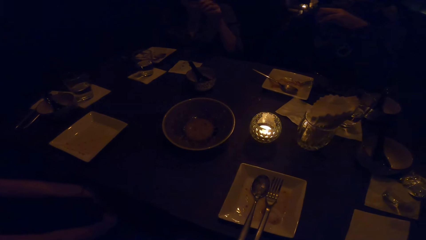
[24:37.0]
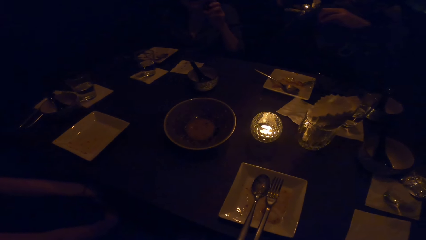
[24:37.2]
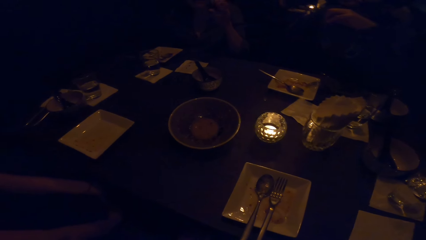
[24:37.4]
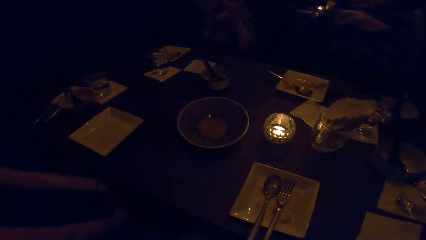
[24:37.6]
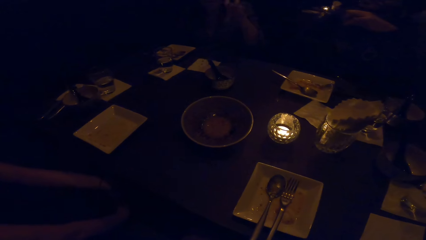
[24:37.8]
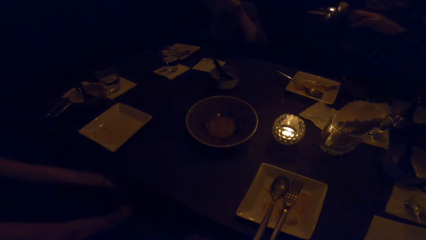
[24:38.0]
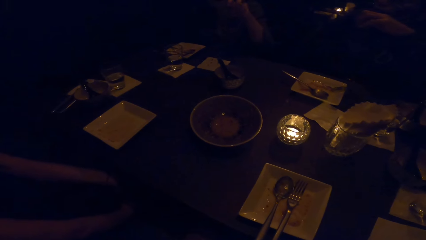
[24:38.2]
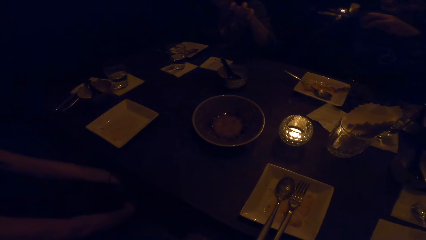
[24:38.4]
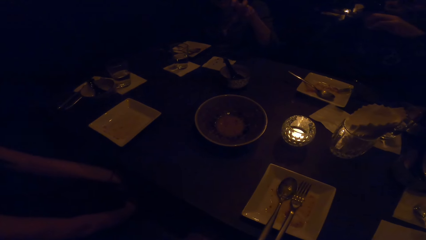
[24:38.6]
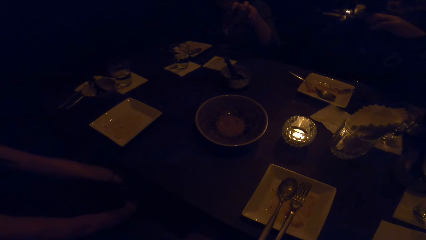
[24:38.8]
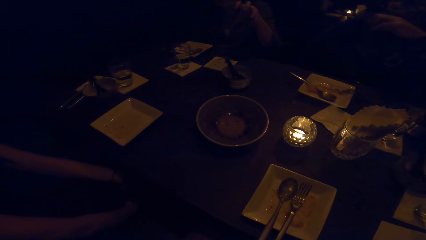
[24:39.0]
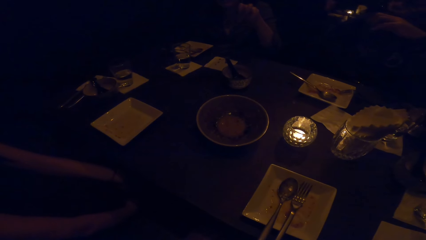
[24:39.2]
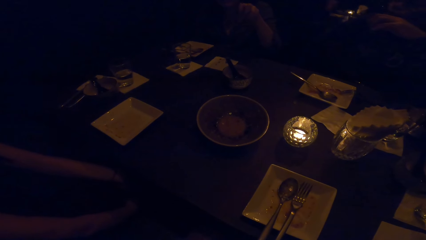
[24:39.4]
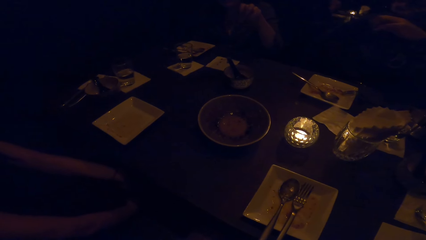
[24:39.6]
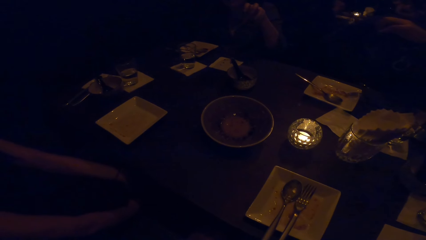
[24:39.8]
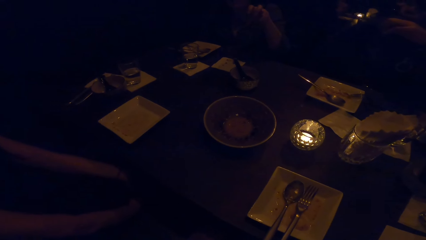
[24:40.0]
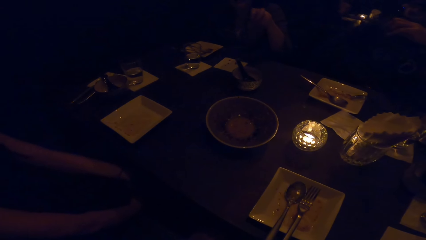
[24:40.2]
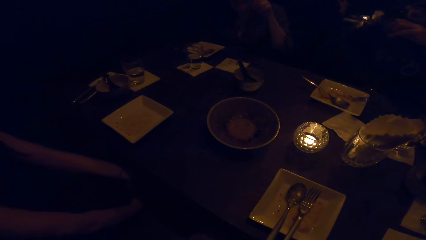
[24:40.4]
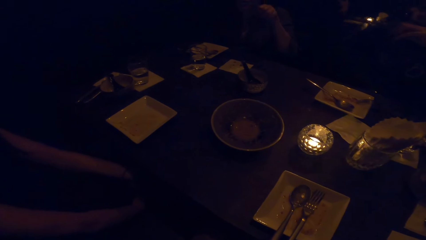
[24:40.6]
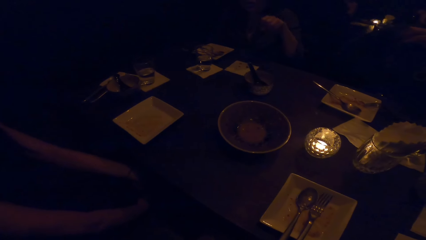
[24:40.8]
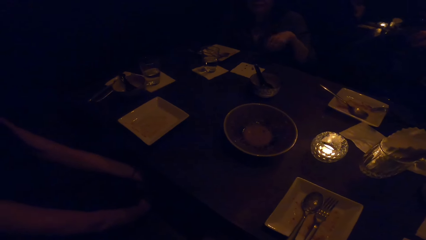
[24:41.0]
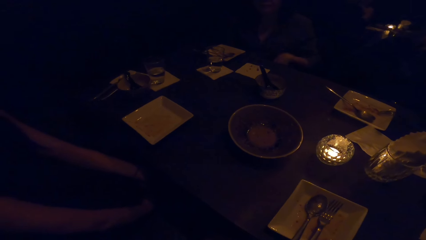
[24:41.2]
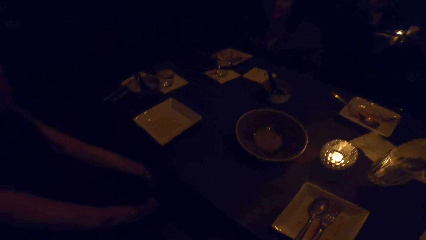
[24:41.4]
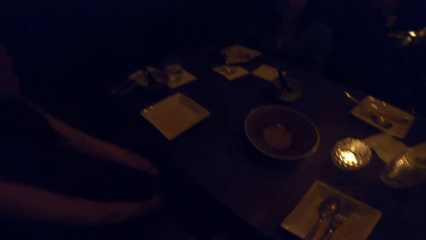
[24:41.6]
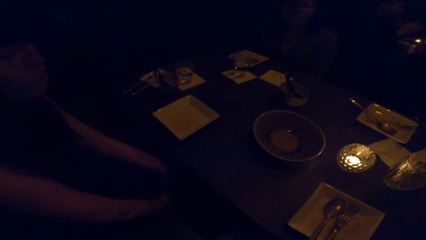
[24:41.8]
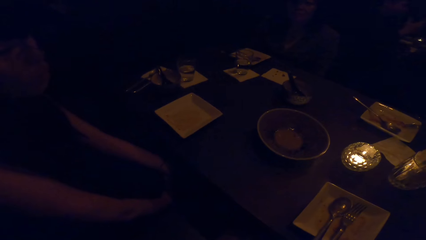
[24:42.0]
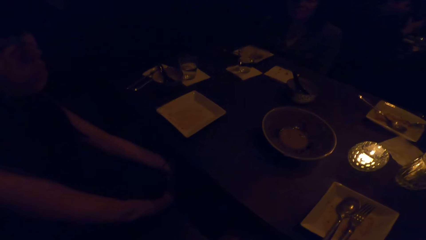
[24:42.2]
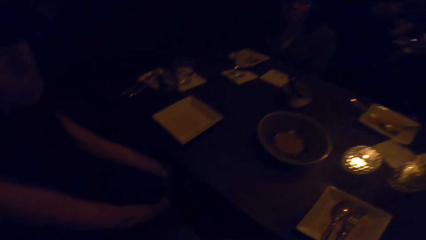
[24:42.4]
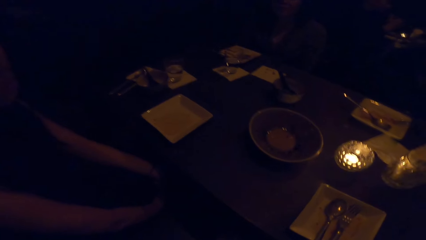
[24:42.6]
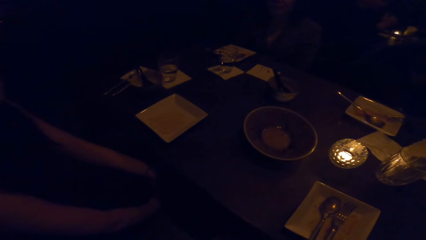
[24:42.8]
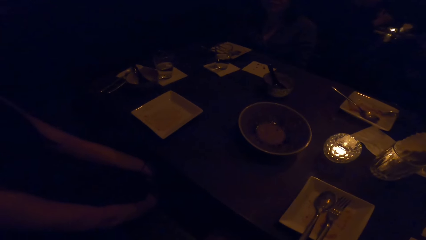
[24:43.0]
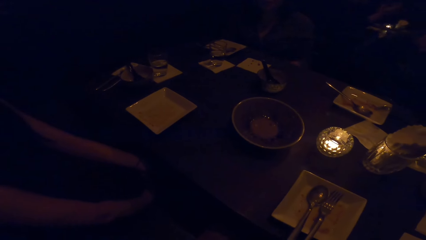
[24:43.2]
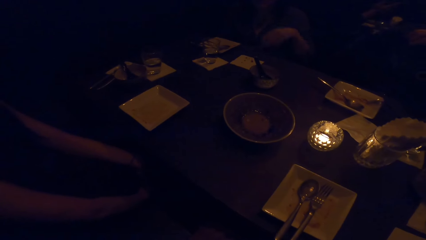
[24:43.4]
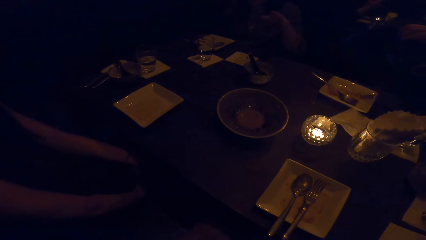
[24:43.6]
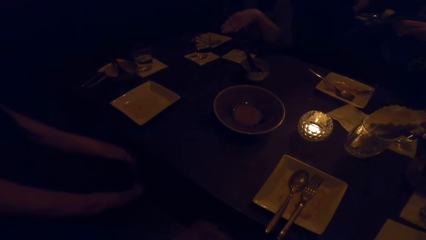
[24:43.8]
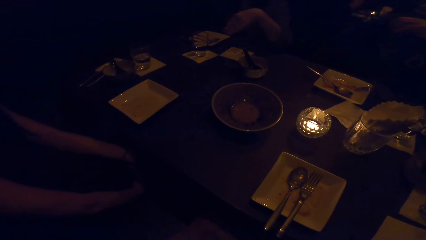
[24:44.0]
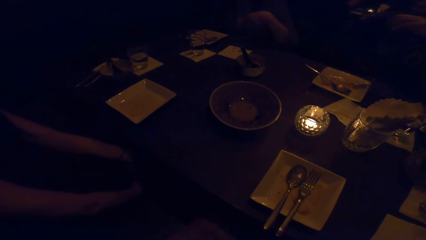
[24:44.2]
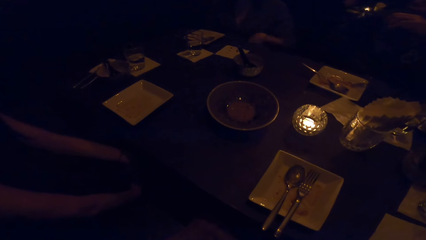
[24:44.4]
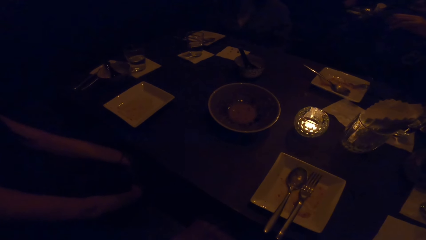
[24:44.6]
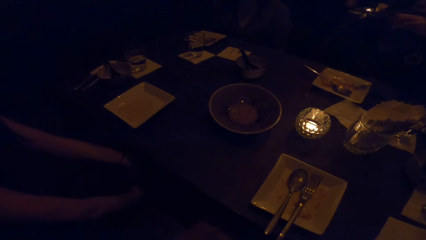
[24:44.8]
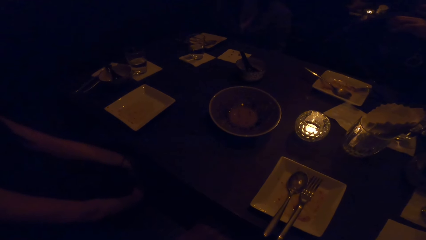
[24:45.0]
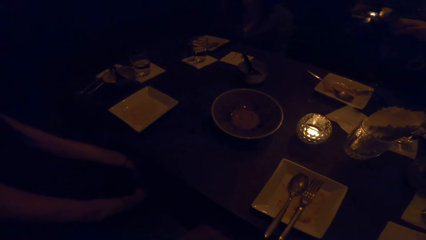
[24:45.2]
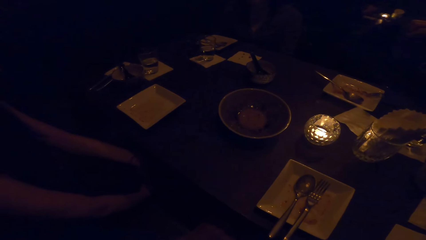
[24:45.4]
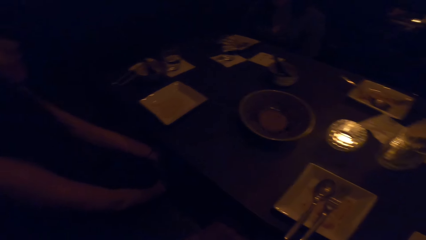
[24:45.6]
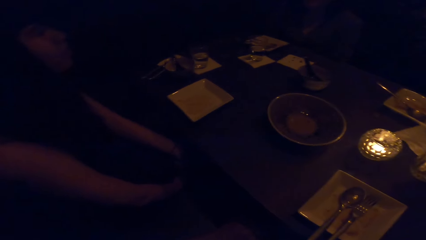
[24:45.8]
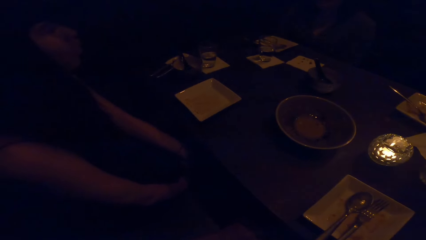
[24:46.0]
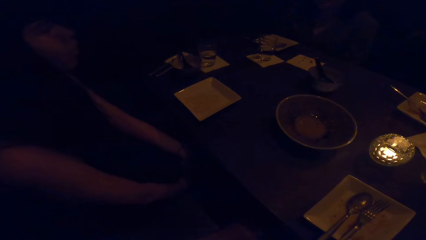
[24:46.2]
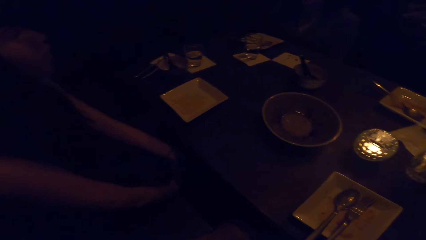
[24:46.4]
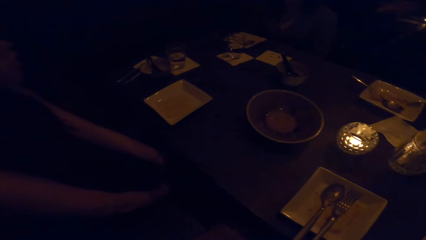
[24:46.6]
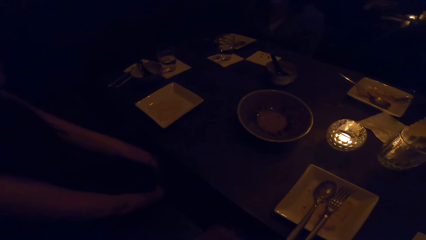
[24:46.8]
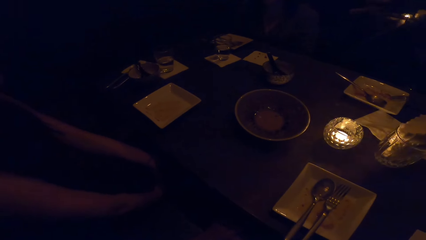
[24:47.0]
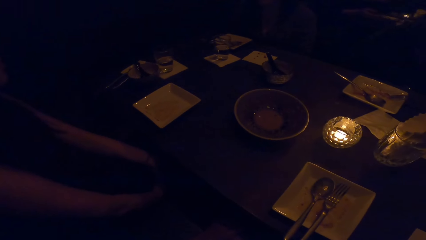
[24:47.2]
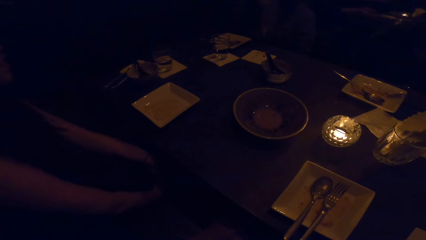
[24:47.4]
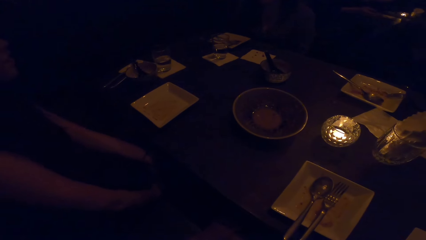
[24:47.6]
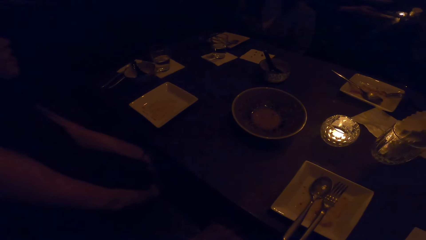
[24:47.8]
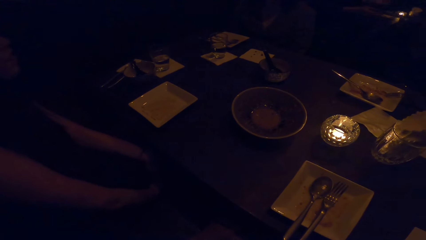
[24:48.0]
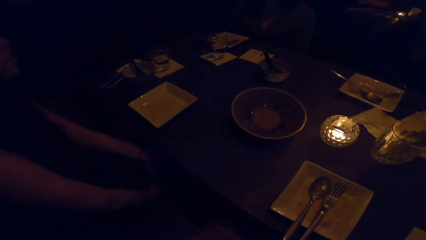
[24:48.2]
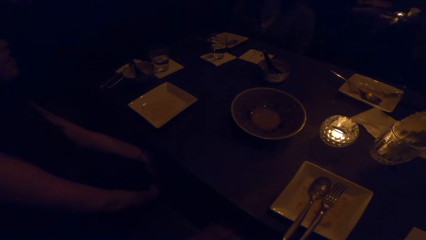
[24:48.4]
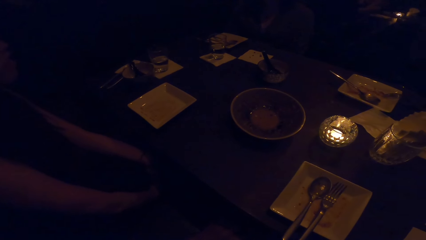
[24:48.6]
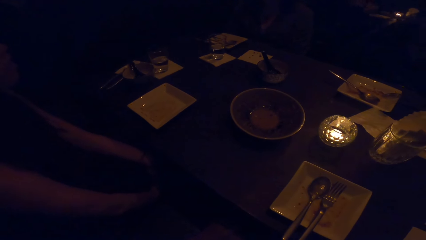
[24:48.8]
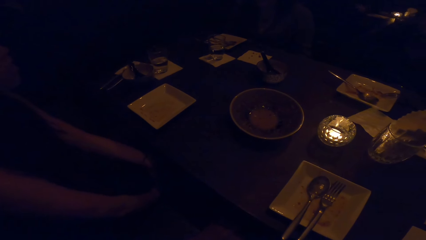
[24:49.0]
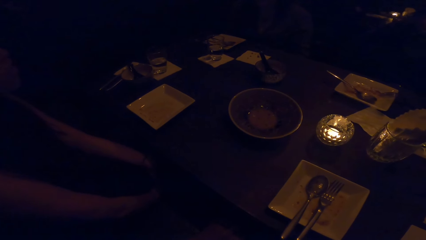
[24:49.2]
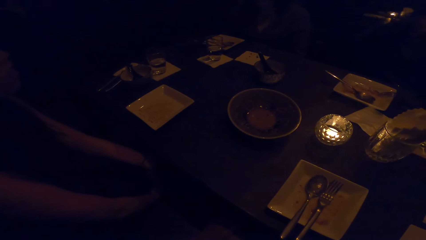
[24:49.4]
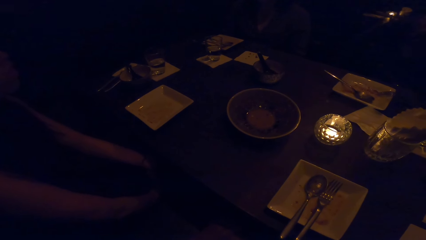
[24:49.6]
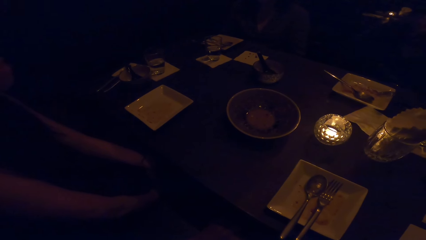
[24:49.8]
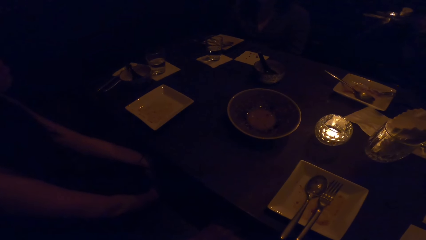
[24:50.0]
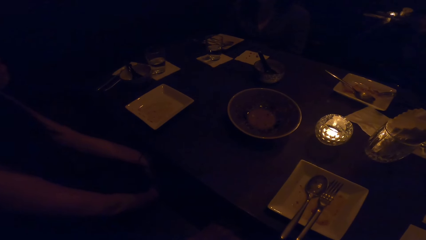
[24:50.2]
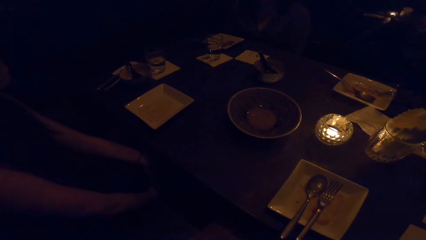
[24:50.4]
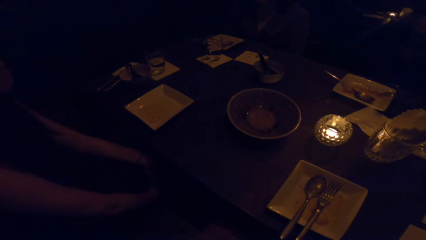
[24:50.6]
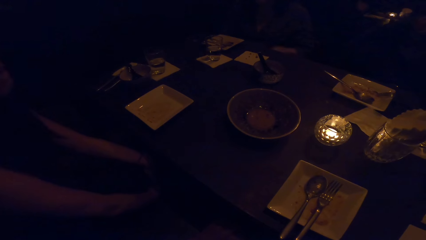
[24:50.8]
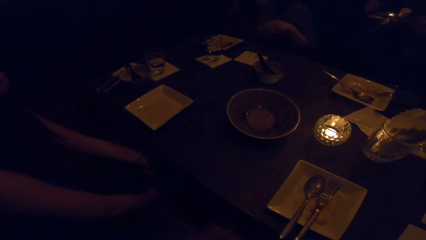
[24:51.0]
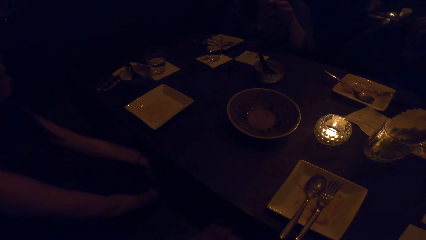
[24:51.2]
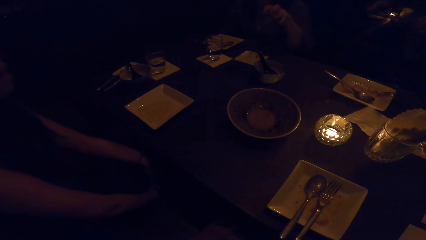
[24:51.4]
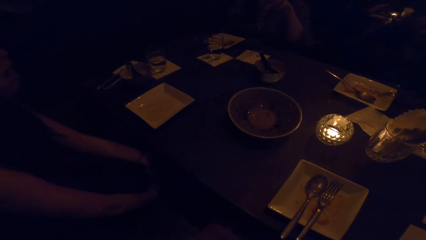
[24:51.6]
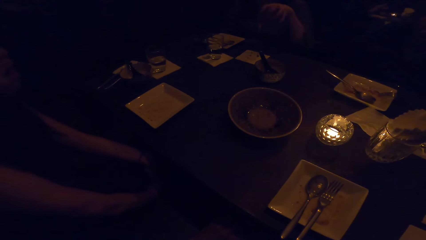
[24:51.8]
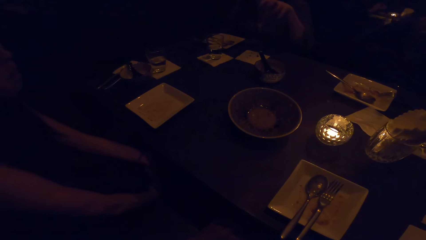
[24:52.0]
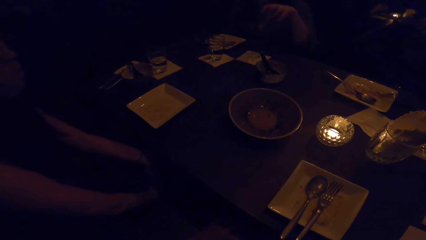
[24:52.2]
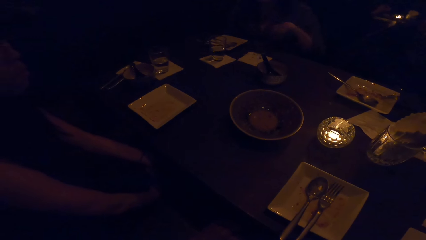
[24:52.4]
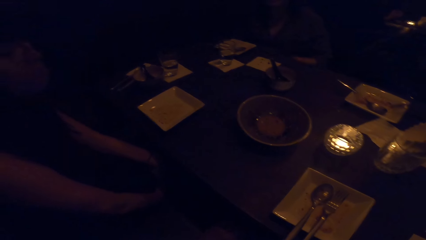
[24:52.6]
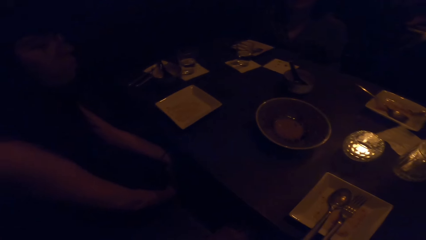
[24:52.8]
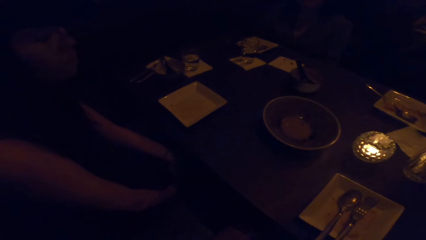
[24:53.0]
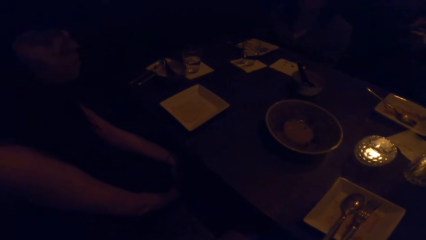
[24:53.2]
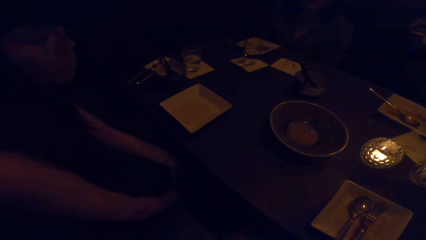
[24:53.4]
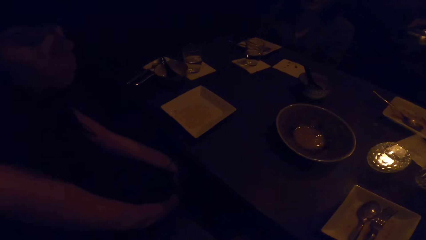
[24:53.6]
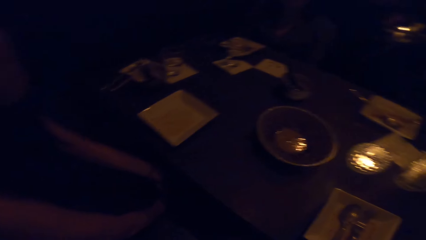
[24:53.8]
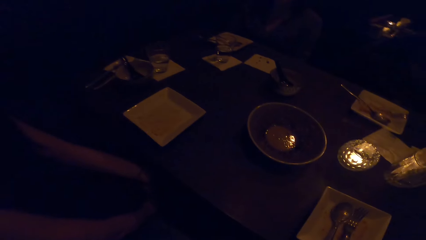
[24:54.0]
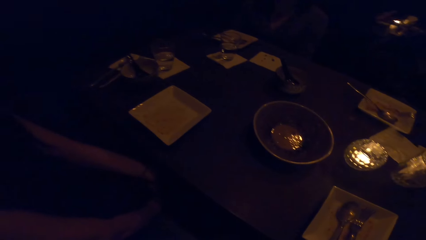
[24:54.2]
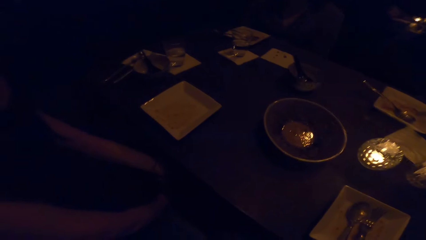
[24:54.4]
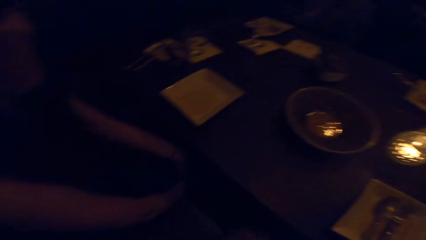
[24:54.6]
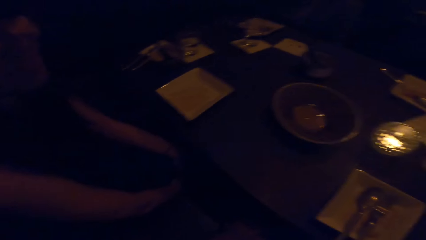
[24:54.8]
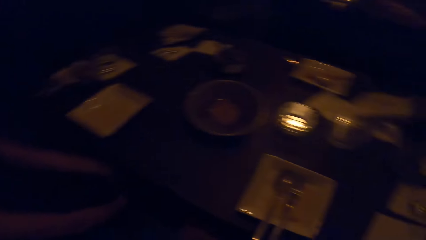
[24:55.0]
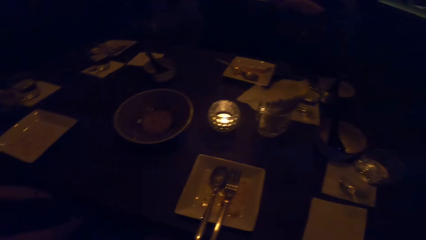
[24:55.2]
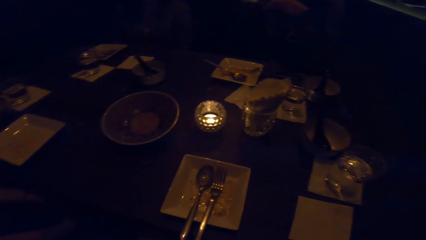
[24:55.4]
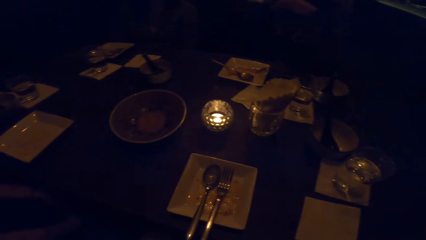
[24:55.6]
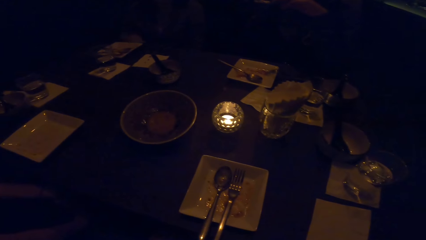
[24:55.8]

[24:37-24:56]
A person gestures with the left hand. The camera wearer looks around. They look at the table. They look sideways.
